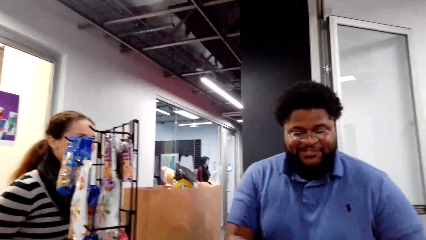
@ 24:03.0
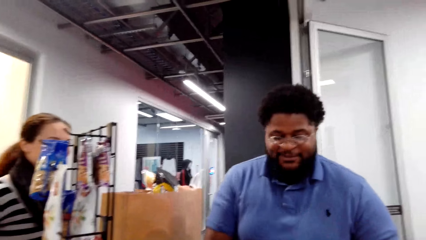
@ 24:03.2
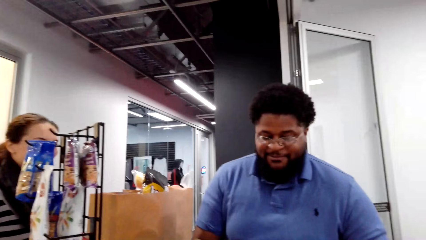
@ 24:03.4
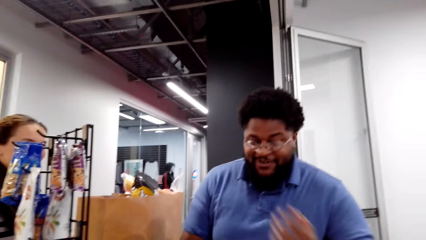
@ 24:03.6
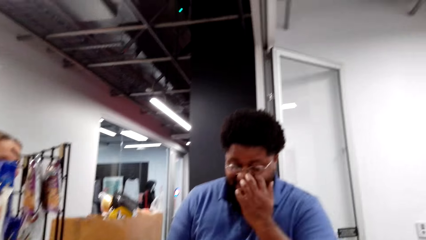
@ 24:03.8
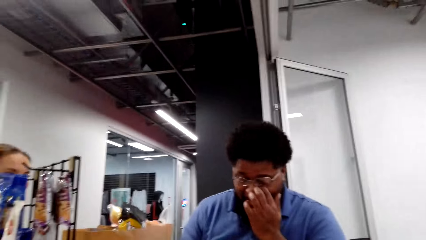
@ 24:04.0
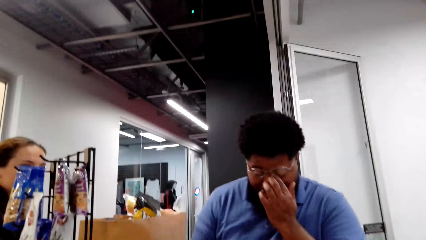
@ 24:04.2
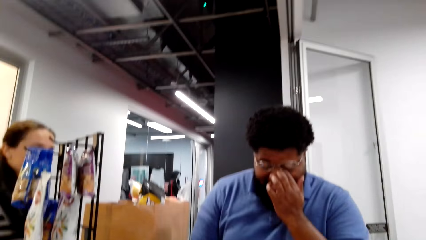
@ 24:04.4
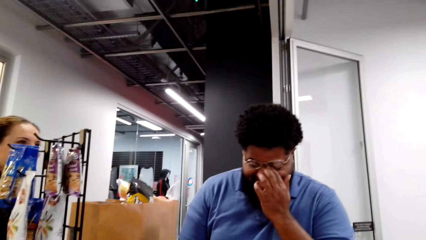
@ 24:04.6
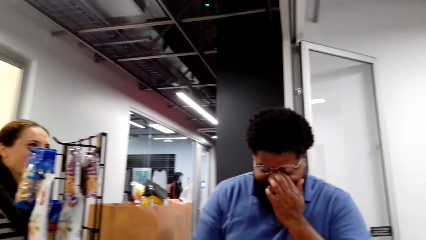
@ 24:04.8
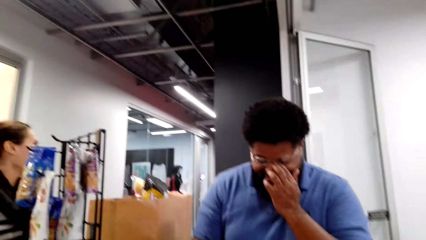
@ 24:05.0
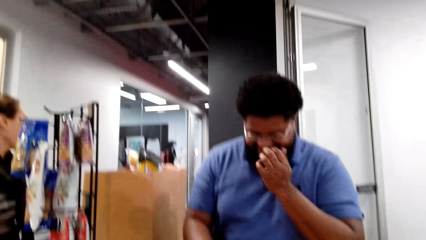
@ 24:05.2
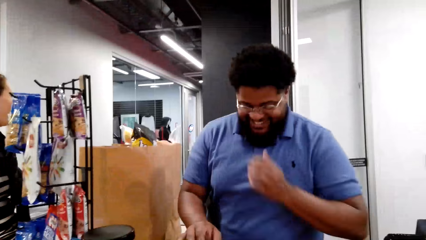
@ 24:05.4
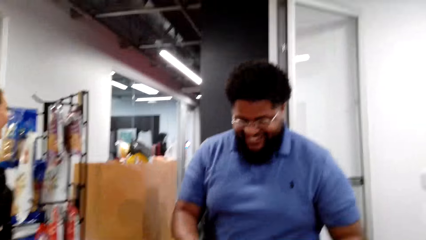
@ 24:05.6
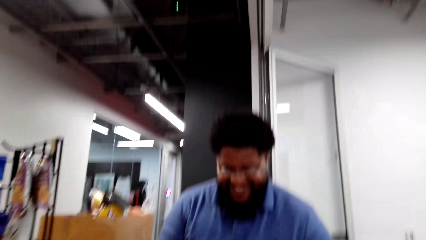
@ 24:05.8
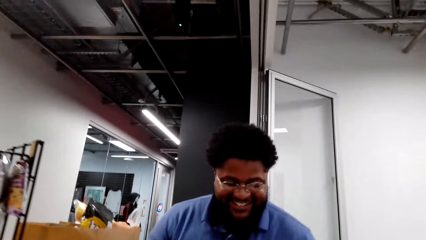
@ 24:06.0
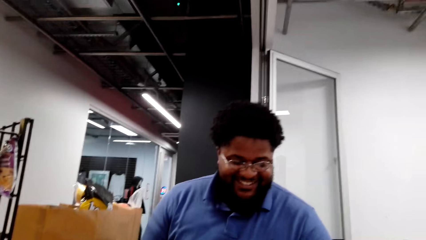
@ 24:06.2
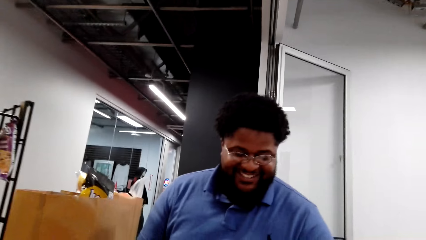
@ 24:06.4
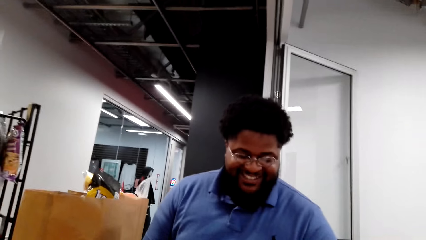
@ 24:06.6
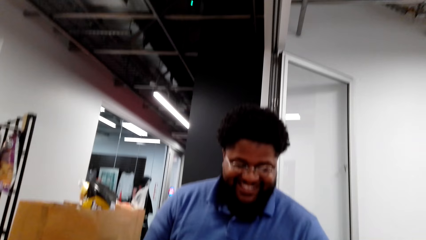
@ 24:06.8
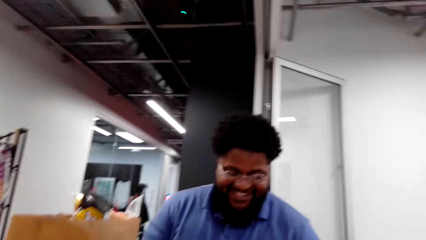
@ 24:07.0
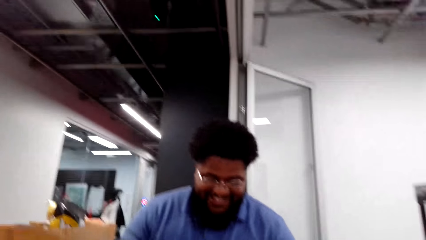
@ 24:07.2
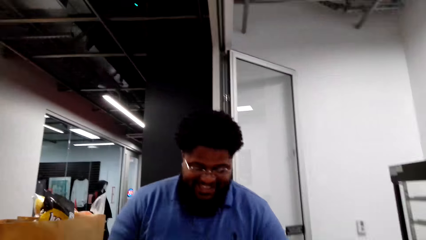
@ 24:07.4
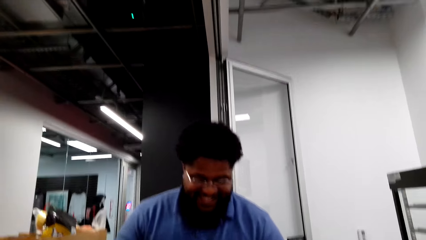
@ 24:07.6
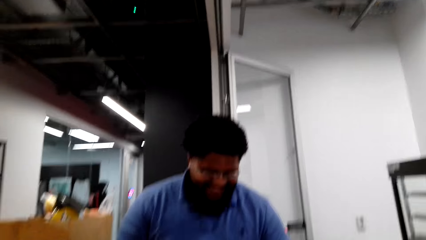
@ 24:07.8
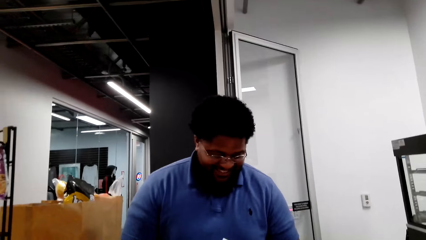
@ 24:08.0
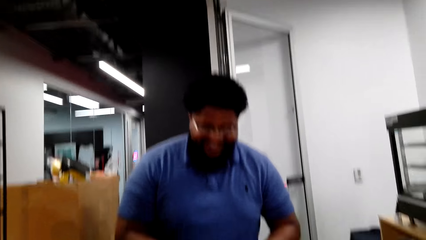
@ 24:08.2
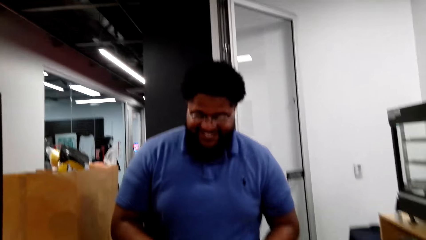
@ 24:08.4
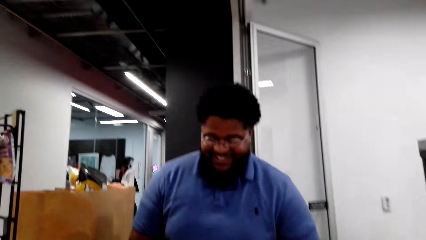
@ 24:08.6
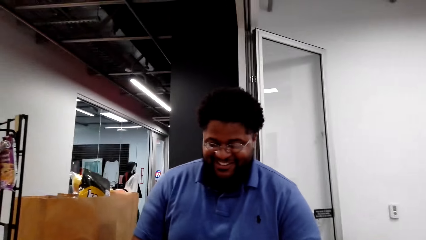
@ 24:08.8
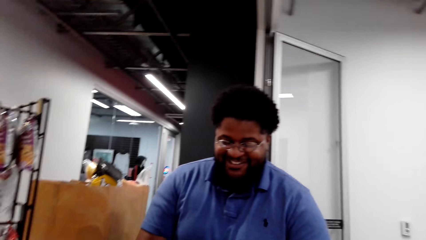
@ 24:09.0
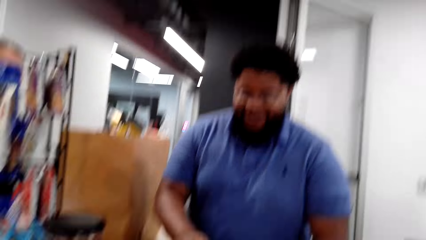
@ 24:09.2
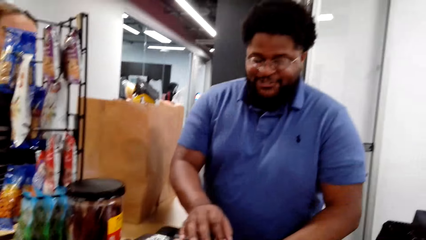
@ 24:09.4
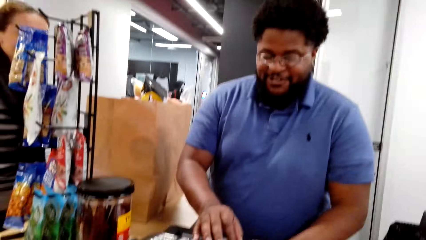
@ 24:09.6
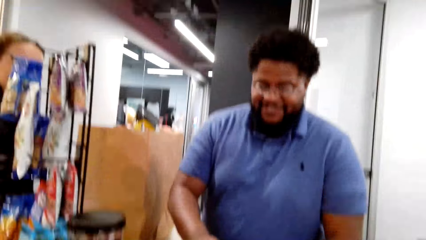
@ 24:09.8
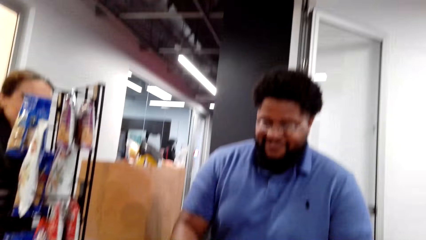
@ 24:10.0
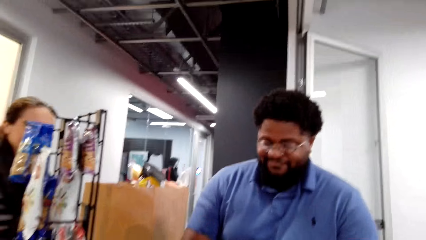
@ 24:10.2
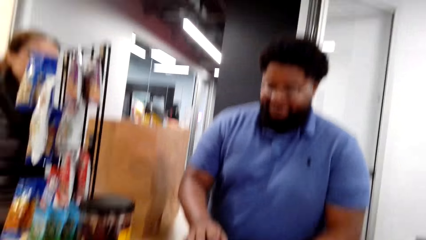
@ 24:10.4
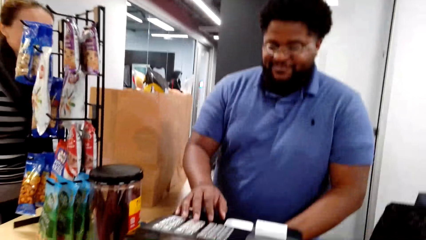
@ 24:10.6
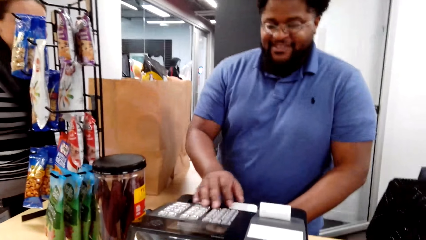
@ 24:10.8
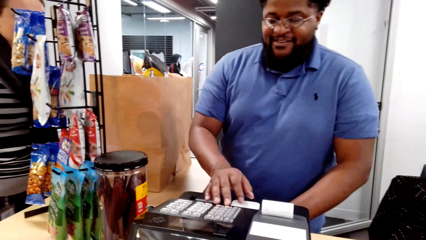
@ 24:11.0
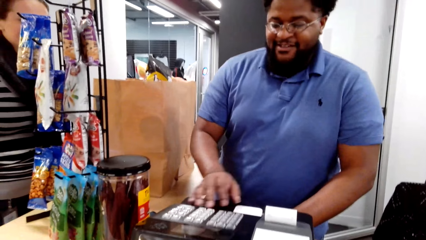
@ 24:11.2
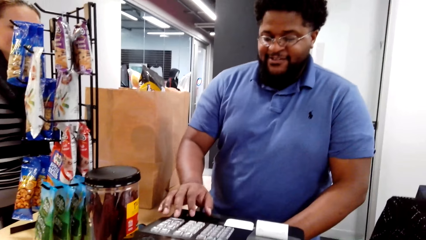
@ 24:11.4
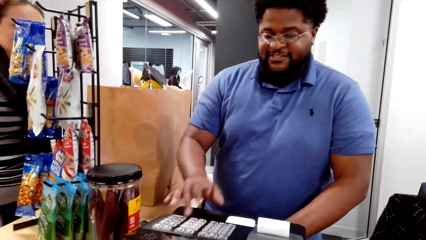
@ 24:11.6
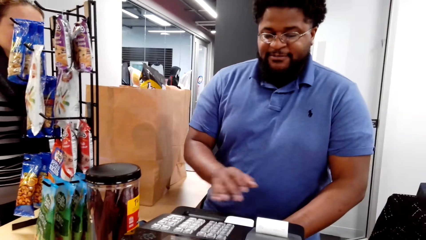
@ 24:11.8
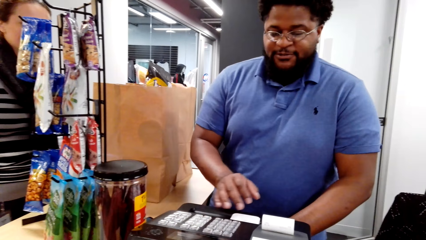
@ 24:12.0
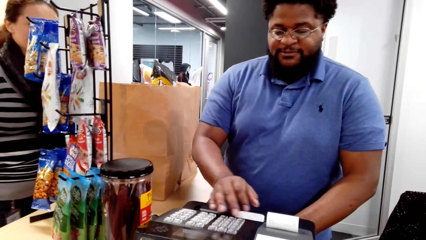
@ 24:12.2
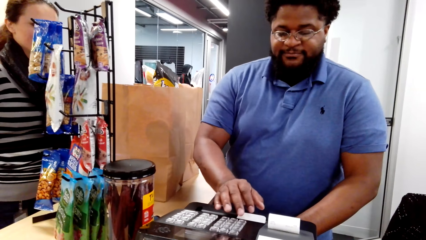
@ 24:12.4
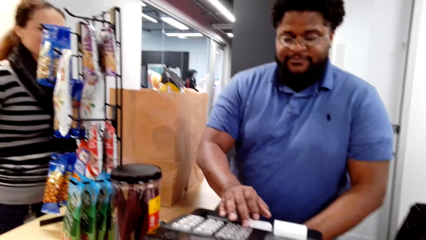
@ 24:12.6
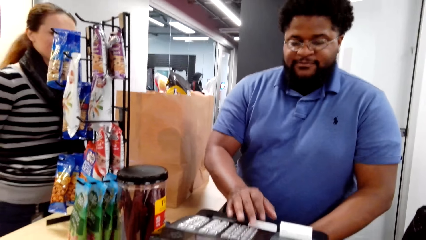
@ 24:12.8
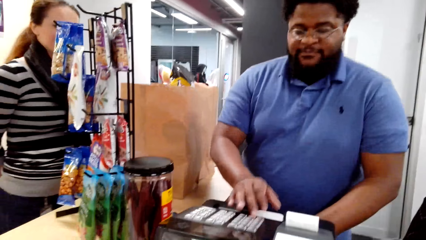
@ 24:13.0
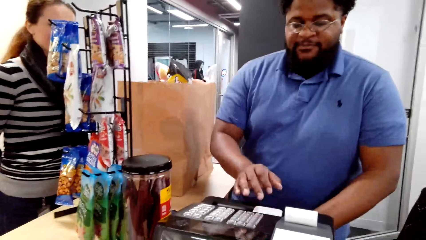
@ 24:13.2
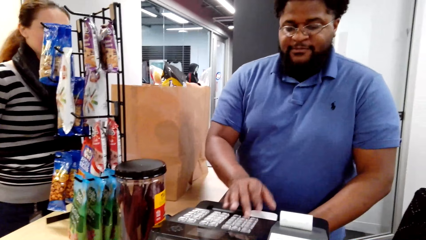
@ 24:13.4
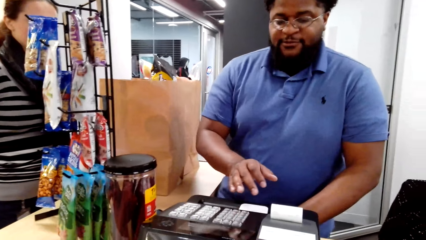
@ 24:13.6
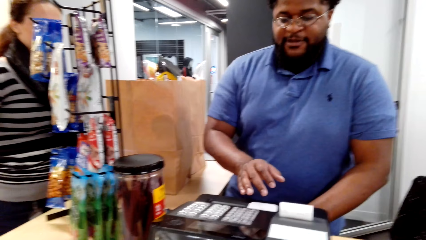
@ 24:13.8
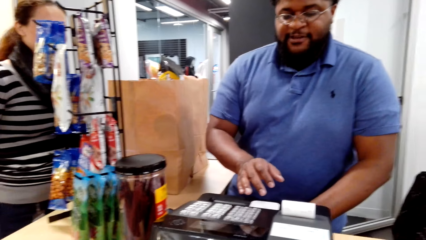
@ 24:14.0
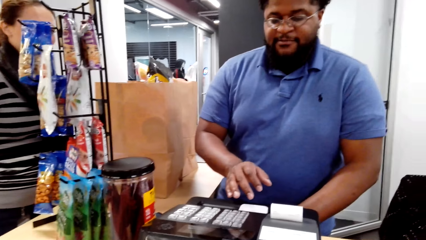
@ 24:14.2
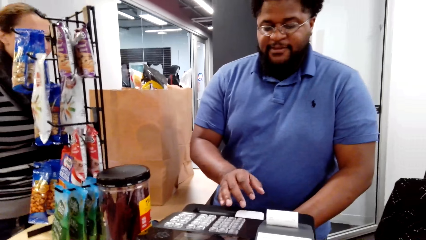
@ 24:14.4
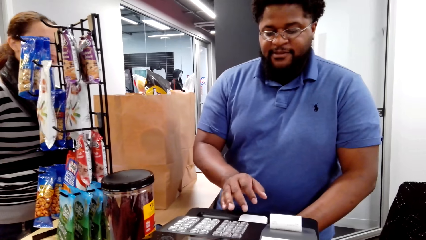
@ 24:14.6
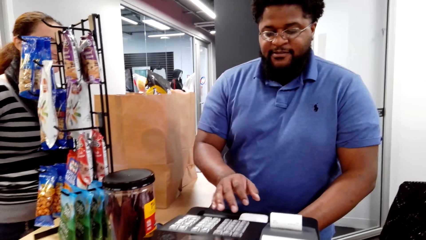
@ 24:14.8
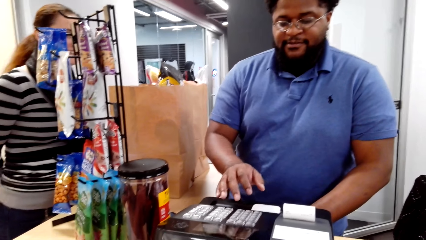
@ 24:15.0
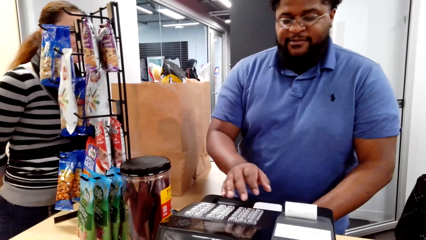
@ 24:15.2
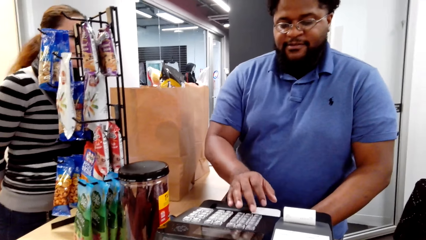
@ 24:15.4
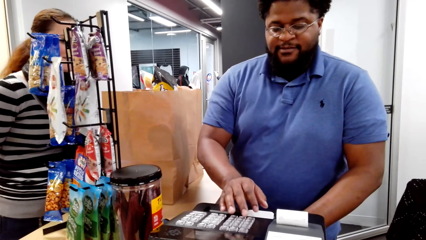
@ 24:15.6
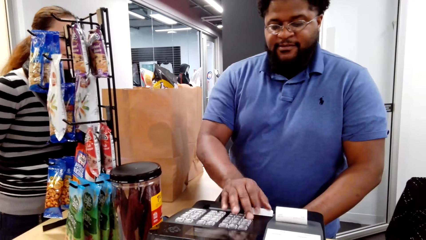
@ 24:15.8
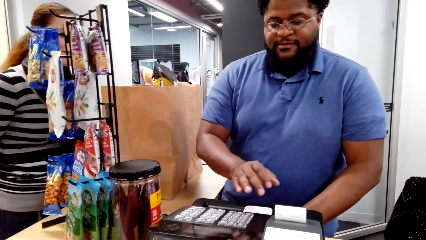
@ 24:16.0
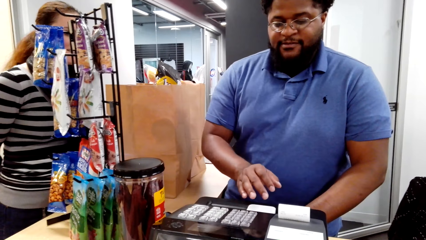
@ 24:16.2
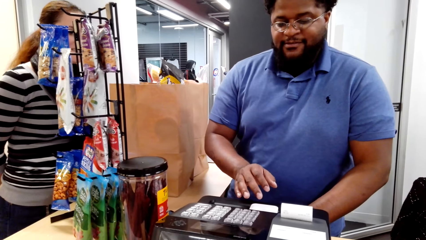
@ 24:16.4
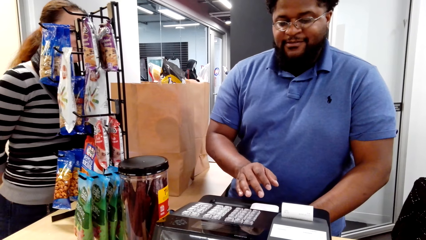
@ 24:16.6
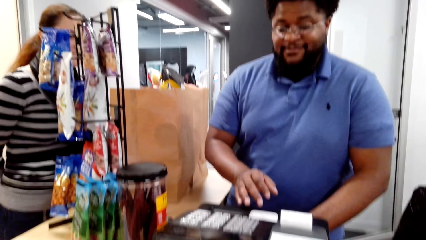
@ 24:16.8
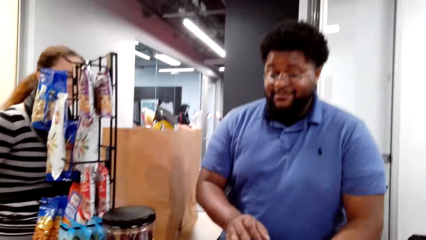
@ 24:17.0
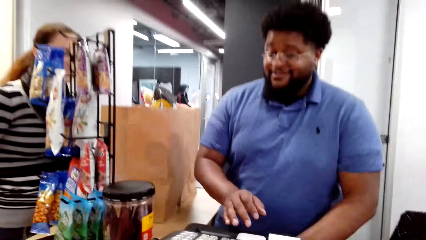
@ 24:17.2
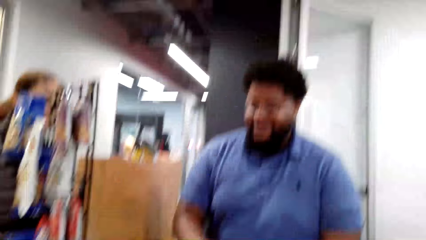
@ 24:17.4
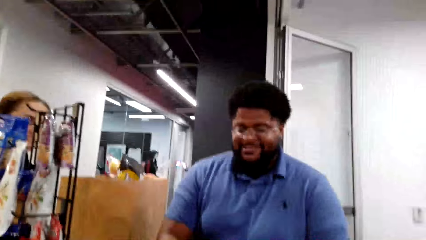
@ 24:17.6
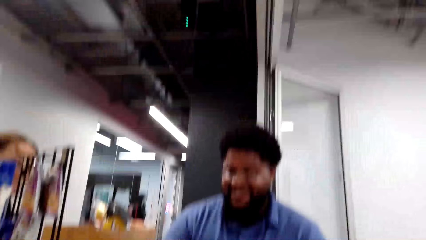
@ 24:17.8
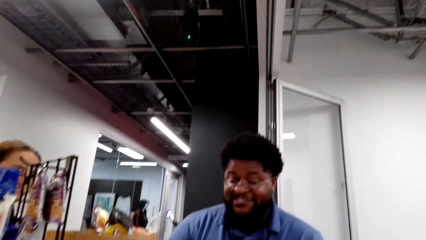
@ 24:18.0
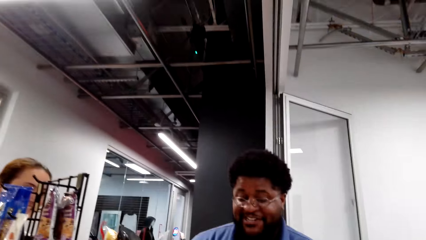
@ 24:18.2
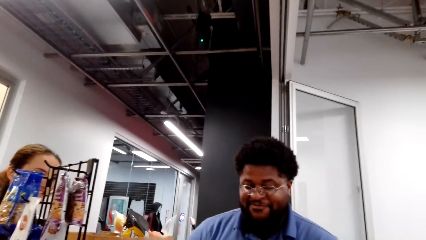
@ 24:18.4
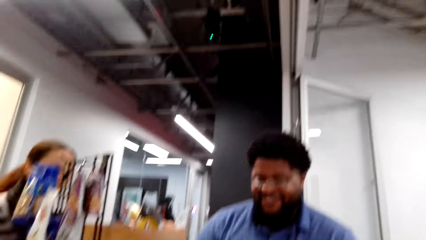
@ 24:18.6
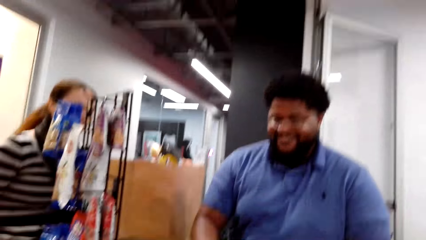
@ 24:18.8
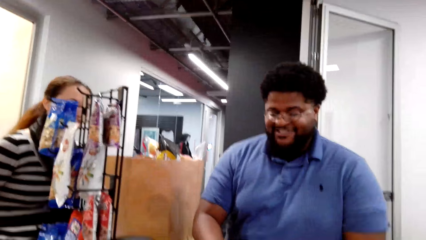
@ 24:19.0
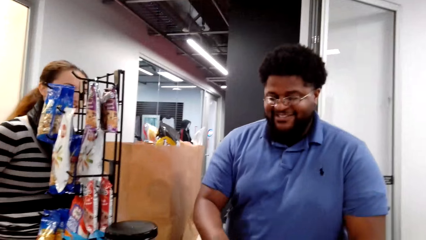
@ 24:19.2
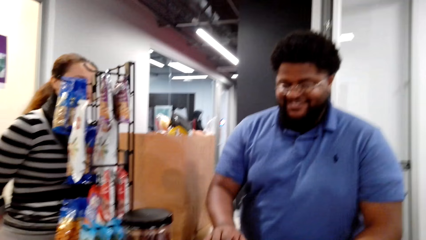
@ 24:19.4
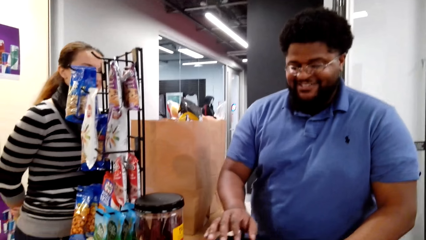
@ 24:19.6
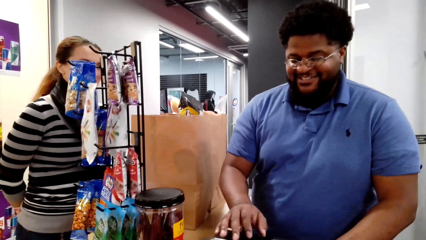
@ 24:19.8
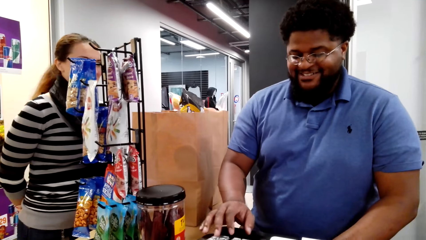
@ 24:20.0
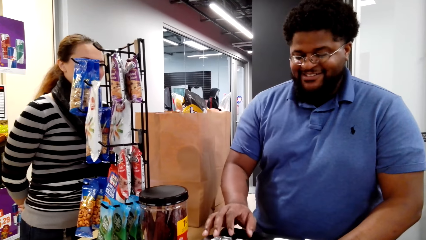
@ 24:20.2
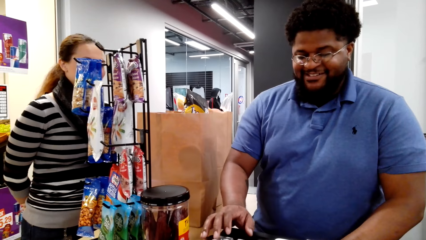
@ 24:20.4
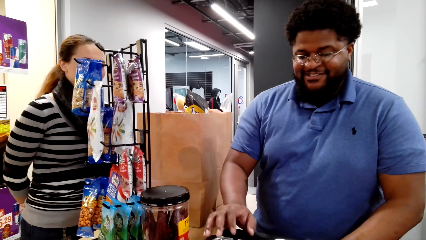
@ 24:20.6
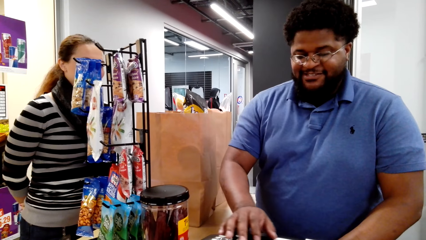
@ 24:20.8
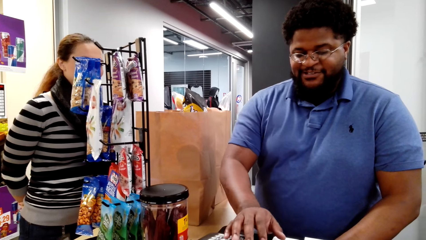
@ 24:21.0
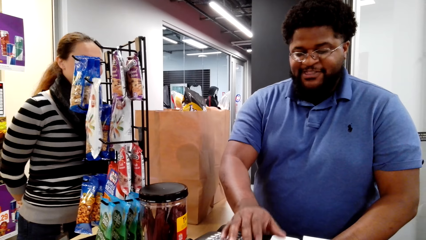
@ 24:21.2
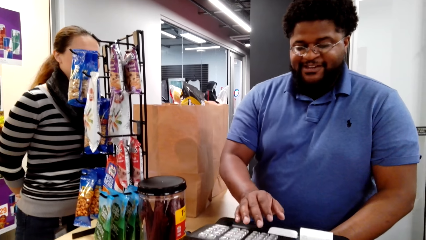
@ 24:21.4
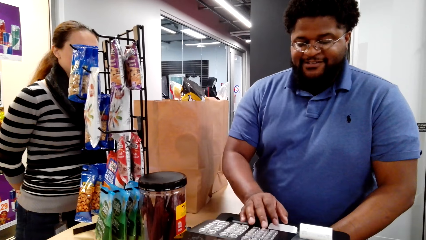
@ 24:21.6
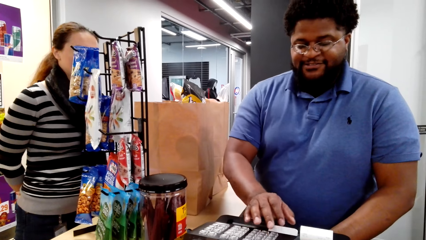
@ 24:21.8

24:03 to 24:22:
The cashier scratches the eye. The camera wearer interacts with the cashier. The cashier operates the cash register machine and calculates.
